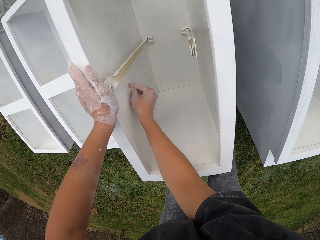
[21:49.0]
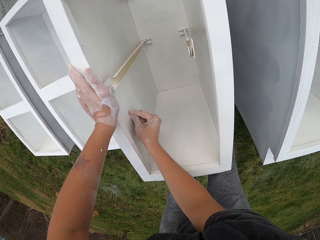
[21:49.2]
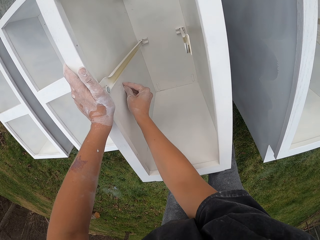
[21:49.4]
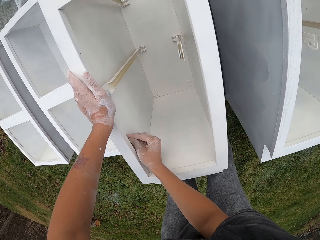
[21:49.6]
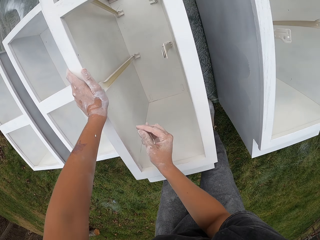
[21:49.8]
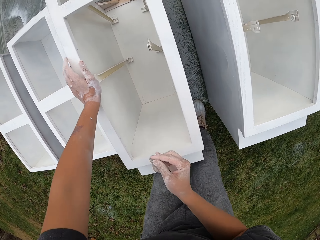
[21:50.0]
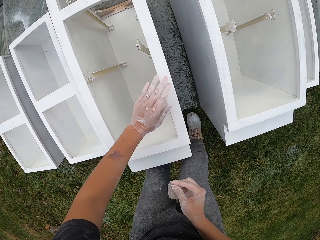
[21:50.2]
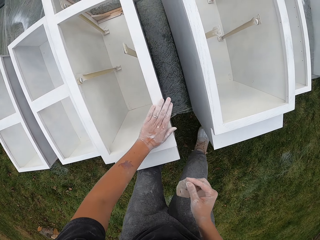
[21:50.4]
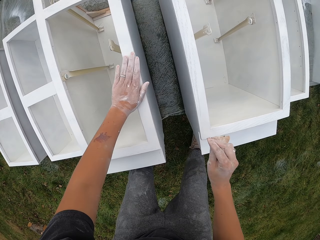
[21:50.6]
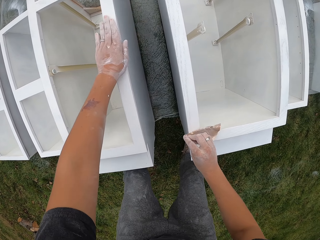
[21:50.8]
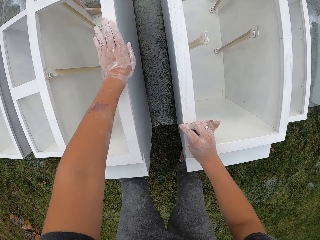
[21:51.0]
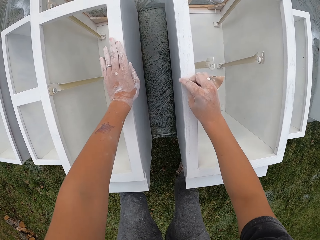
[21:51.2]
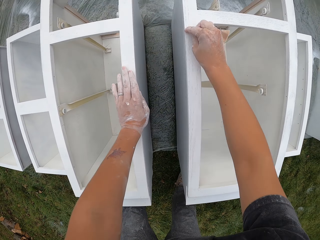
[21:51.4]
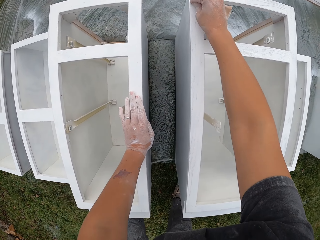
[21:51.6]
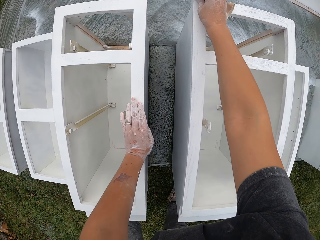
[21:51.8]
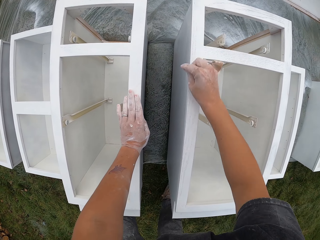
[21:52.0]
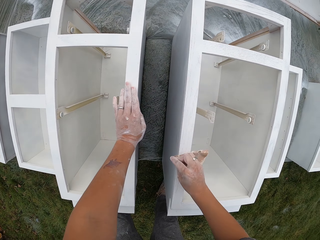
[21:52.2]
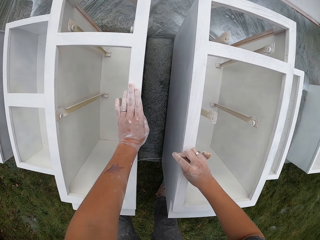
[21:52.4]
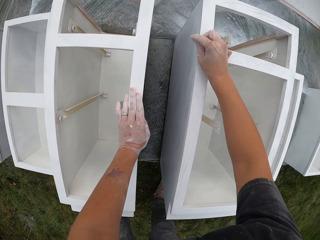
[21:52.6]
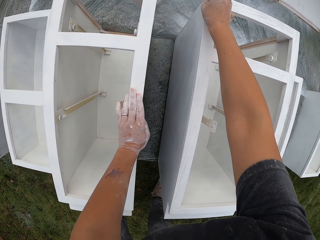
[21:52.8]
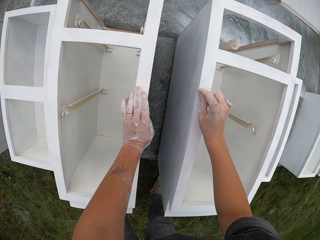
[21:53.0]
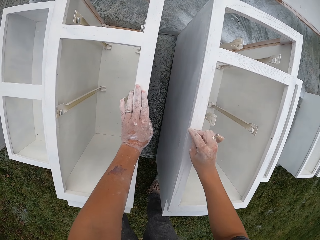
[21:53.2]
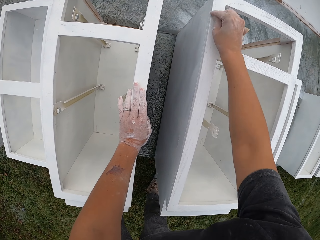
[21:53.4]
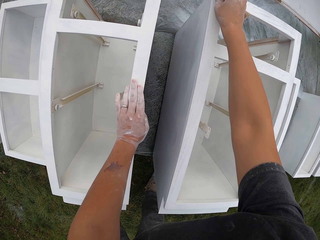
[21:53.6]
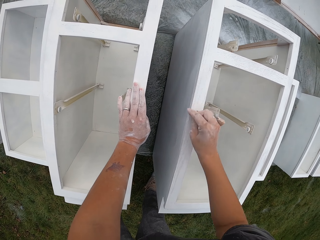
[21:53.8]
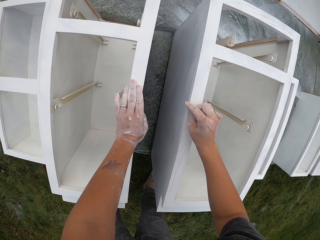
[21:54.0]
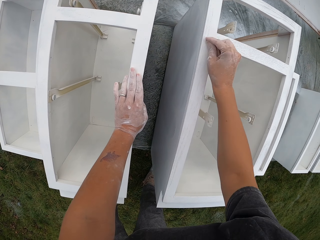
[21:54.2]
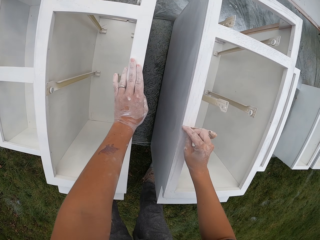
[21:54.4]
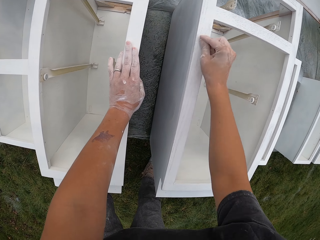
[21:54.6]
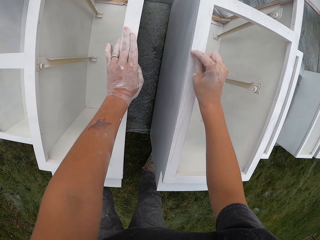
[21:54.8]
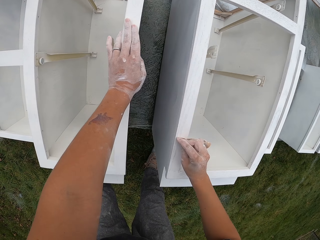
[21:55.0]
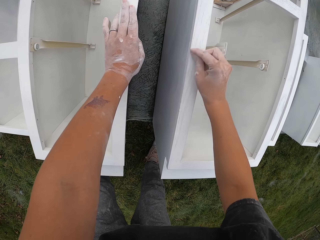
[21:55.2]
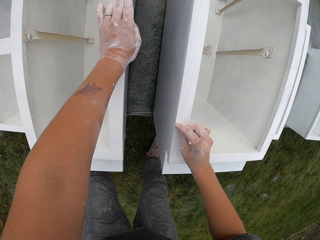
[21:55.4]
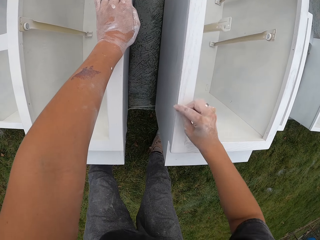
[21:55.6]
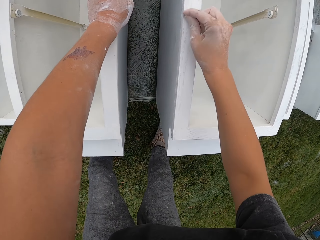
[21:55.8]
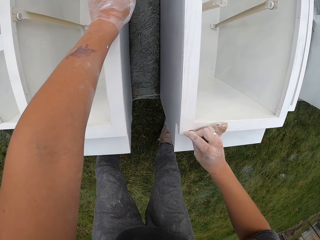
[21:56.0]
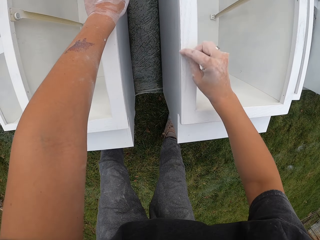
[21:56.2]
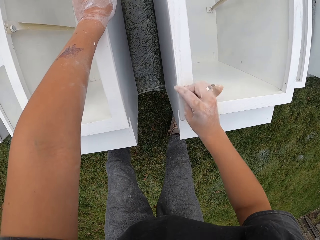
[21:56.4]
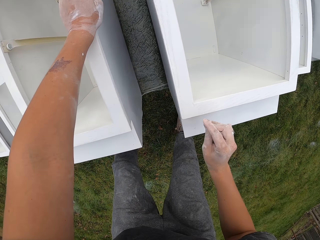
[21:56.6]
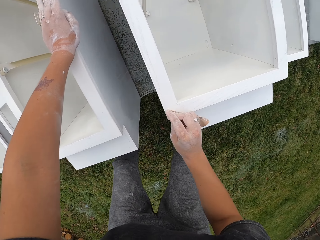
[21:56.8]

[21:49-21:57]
The camera wearer moves both hands. They make a step. They smoothen the cupboard with a sandpaper.

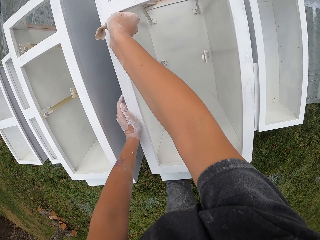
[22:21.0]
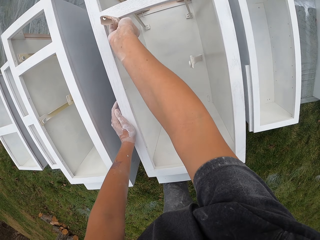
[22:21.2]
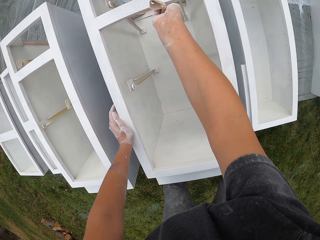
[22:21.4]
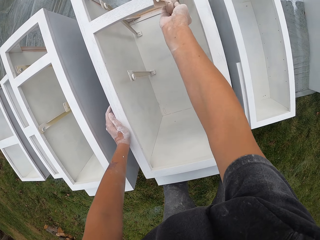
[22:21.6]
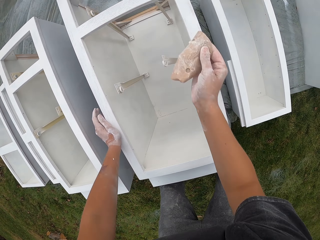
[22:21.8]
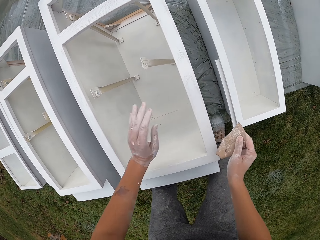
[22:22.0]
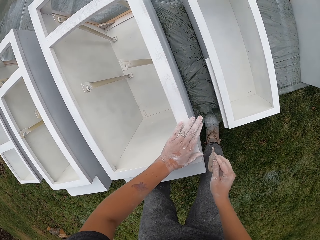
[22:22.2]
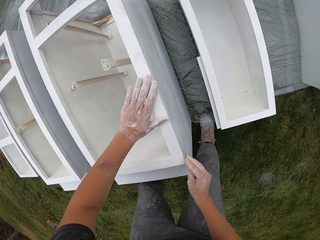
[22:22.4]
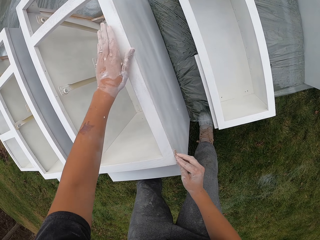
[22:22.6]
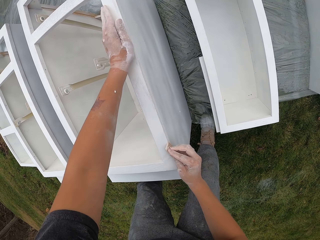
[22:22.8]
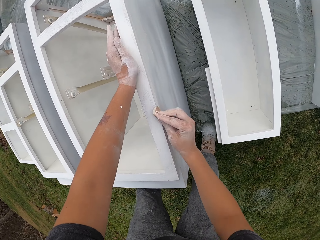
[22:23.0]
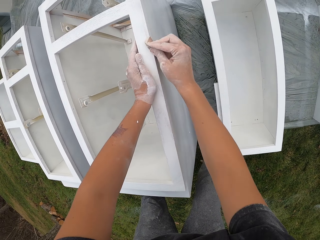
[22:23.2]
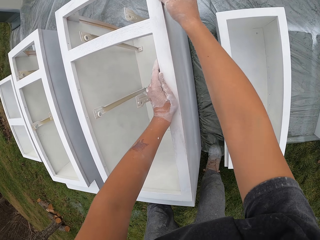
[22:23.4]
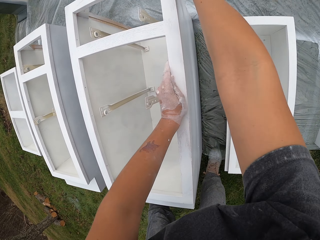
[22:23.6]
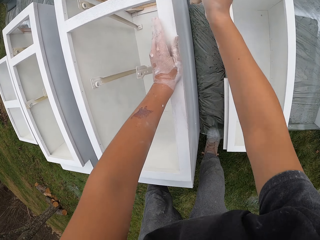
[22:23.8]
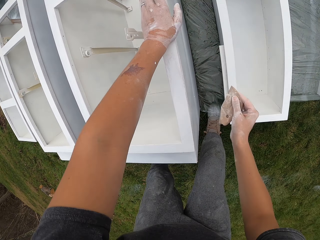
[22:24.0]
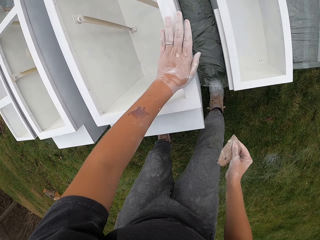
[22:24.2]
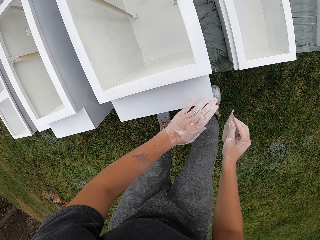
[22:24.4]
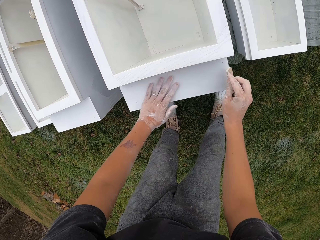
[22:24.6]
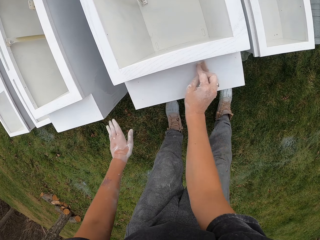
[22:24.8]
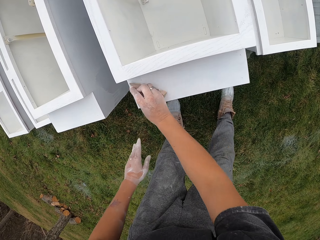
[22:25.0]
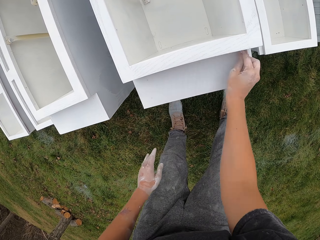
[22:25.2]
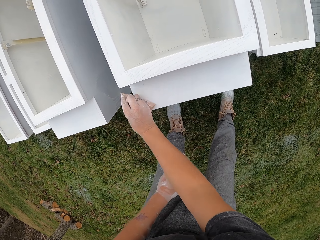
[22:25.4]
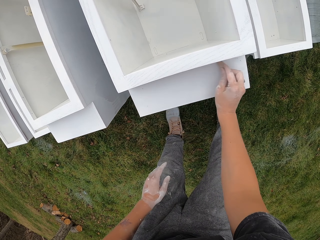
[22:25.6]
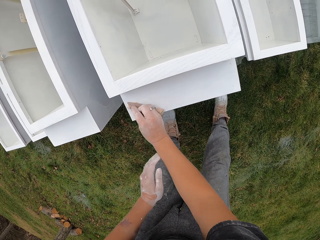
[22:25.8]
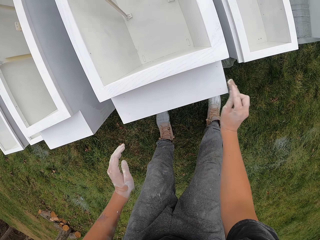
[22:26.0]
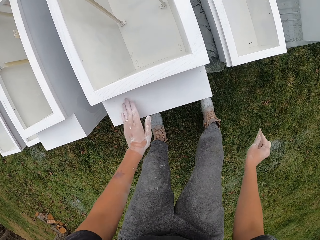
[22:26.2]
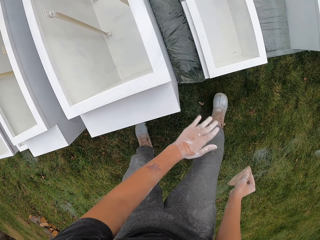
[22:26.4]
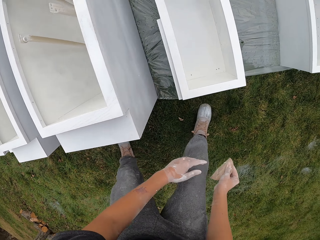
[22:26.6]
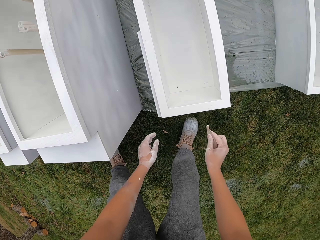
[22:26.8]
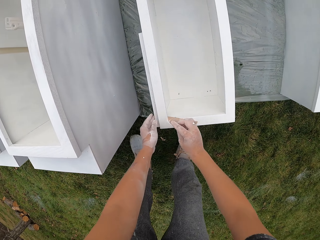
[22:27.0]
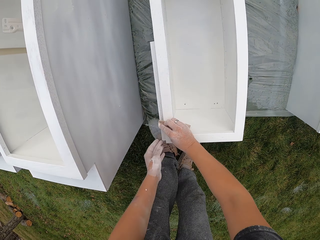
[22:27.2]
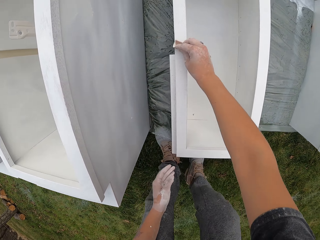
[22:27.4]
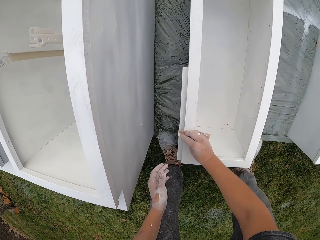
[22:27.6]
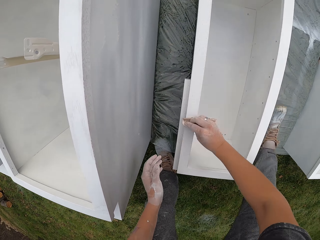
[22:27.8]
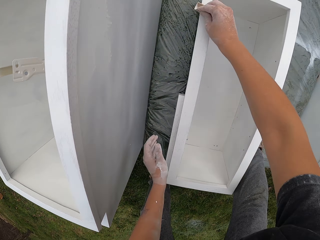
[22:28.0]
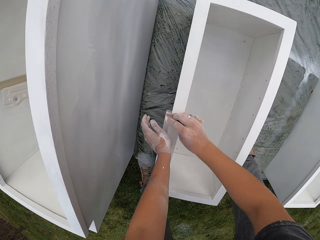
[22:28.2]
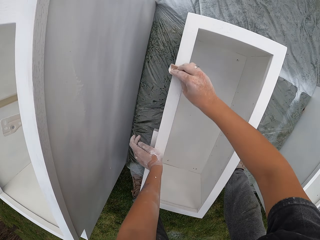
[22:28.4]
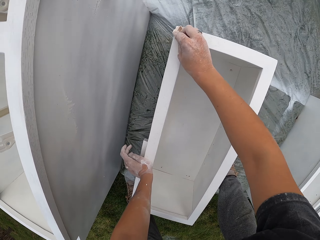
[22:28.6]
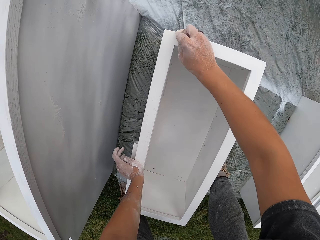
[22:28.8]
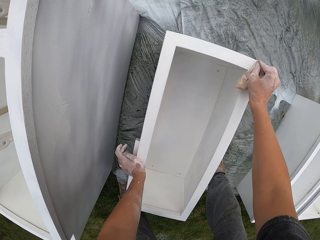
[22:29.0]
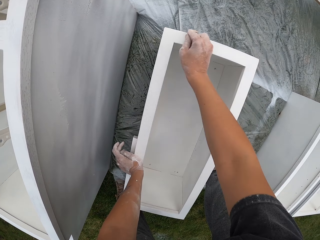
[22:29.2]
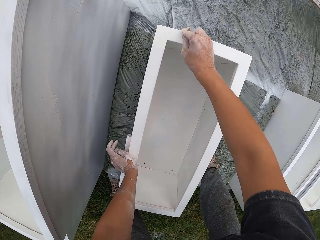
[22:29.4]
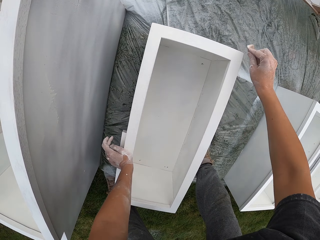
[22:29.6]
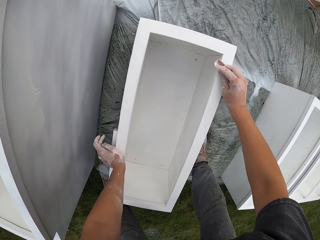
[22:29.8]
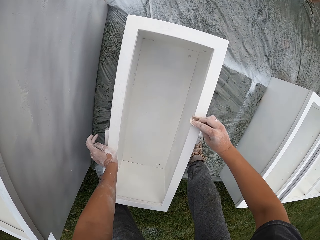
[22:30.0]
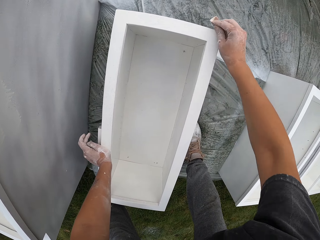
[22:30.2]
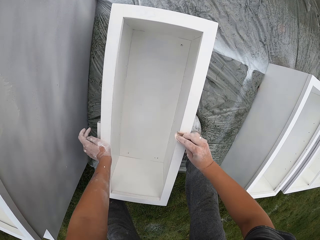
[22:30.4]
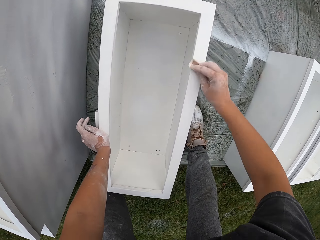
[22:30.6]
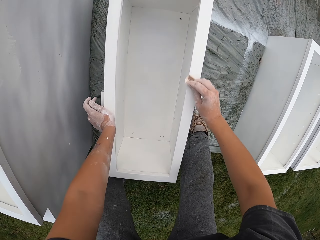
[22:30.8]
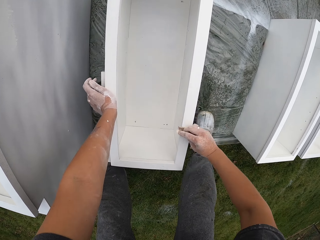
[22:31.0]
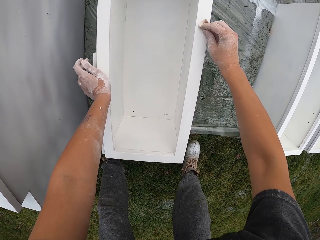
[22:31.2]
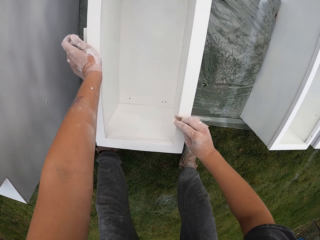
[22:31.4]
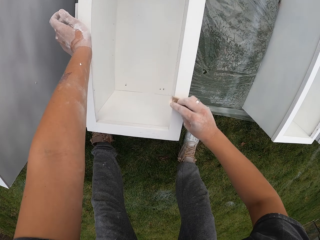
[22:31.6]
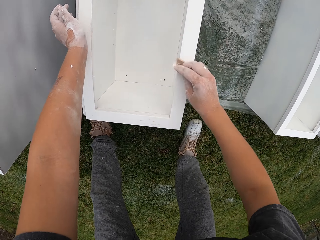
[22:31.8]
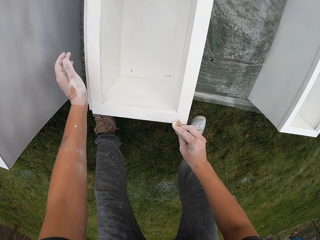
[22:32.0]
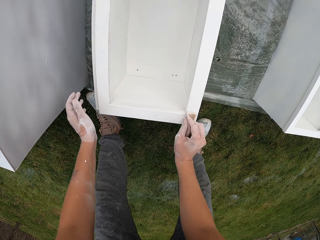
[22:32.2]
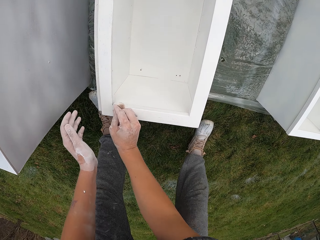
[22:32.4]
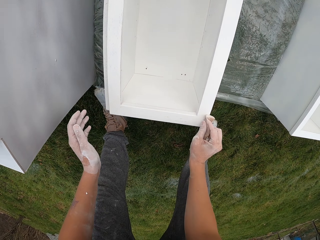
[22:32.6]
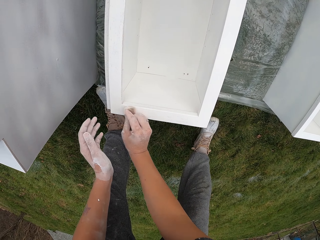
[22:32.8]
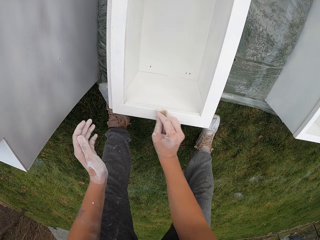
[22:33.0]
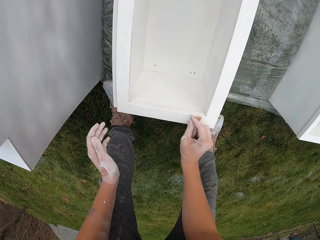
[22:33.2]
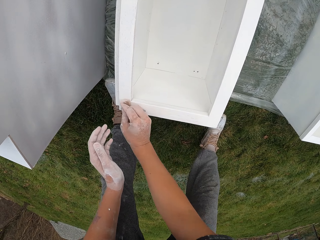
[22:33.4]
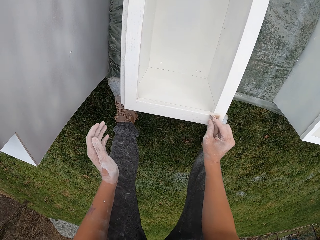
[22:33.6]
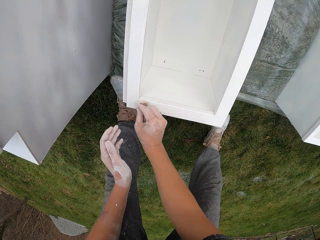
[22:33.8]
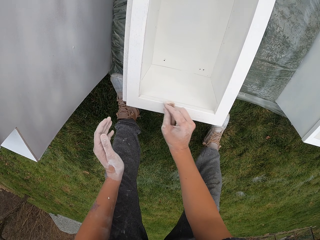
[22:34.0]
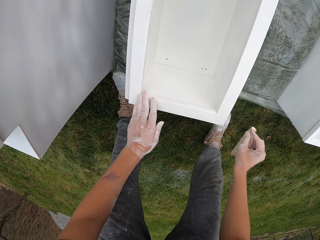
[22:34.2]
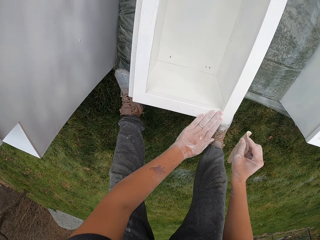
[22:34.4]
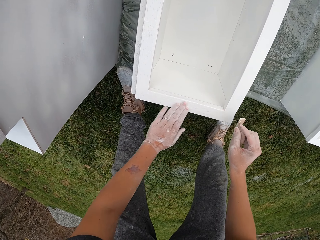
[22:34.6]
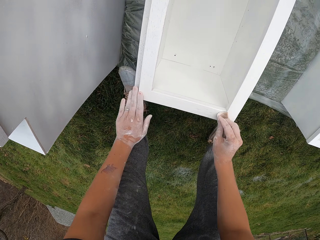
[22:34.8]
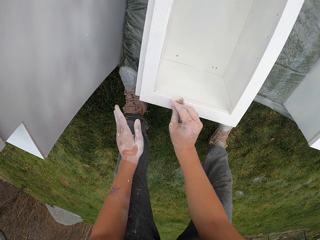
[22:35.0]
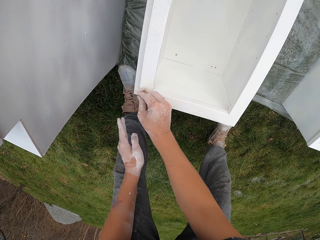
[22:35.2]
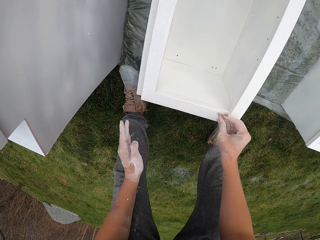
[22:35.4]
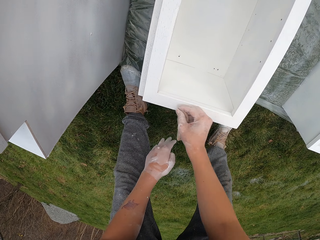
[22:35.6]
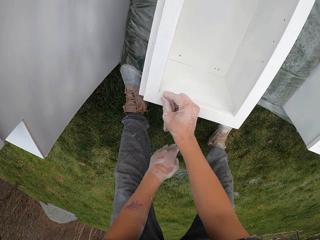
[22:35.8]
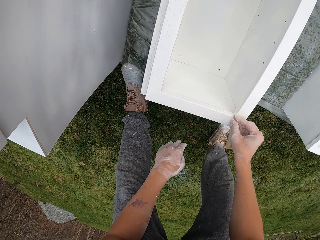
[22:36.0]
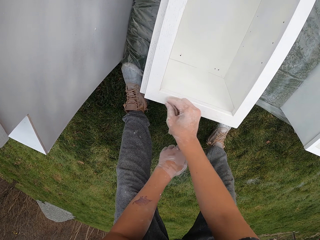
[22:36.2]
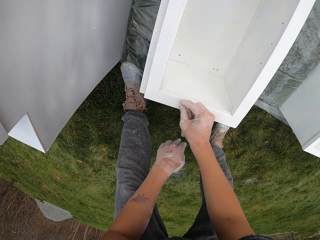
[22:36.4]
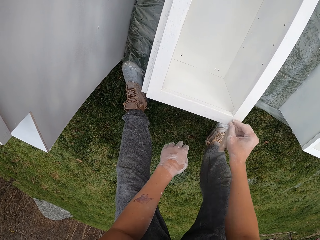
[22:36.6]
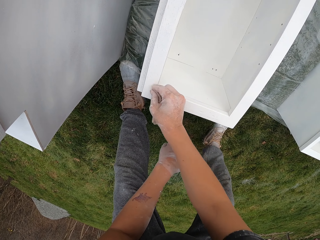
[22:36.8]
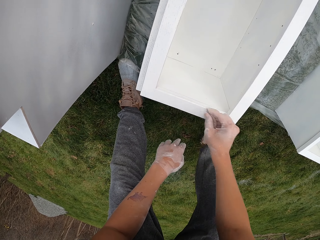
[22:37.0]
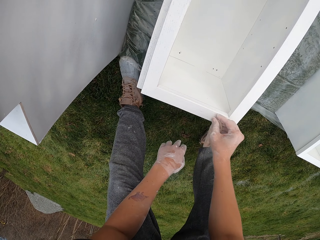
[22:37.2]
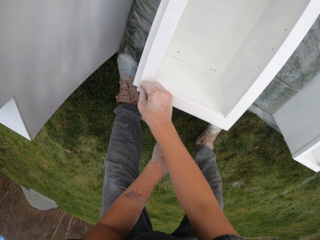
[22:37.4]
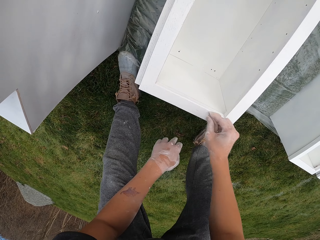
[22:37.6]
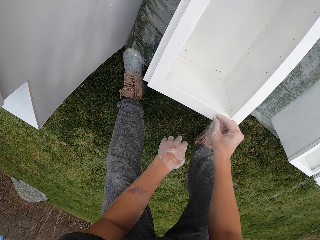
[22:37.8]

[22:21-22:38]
The camera wearer moves both hands and touches the cupboard. They smoothen the cupboard with a sandpaper. They touch the cupboard. They smoothen the cupboard with a sandpaper. They touch the cupboard with the left hand. They make a step. They smoothen the cupboard with a sandpaper. They touch the cupboard with the left hand. They smoothen the cupboard with a sandpaper.
